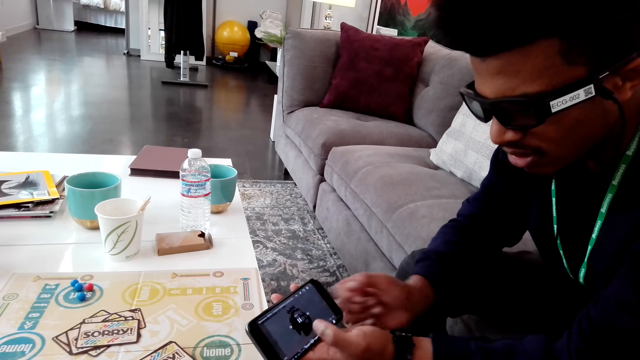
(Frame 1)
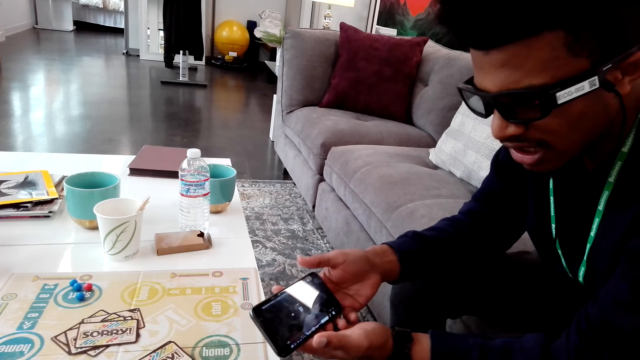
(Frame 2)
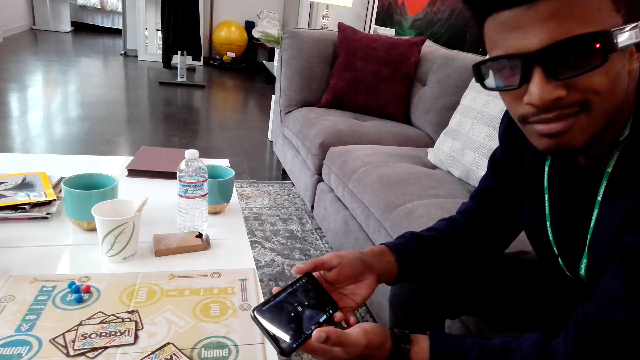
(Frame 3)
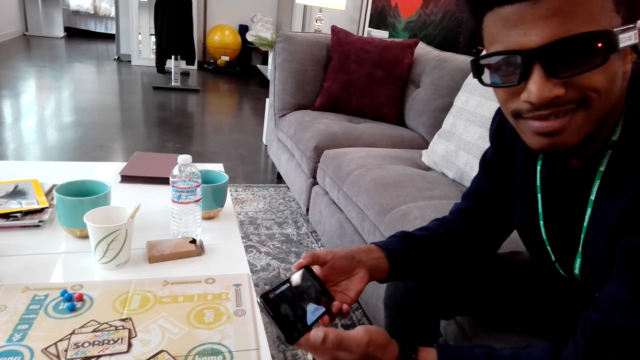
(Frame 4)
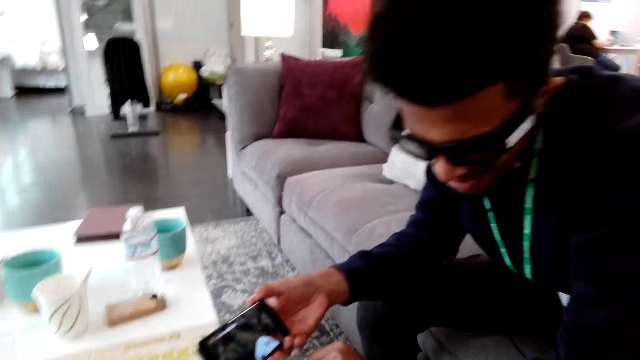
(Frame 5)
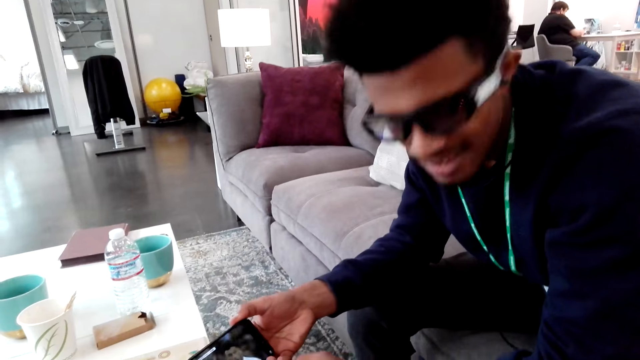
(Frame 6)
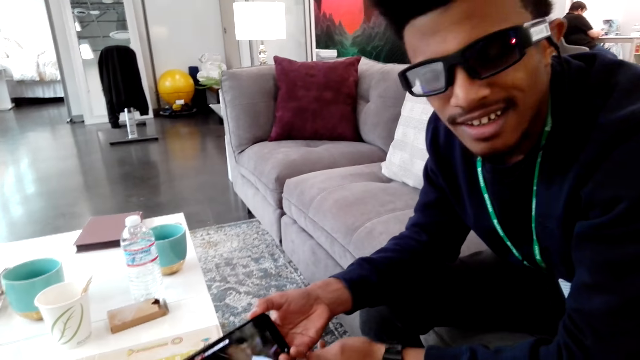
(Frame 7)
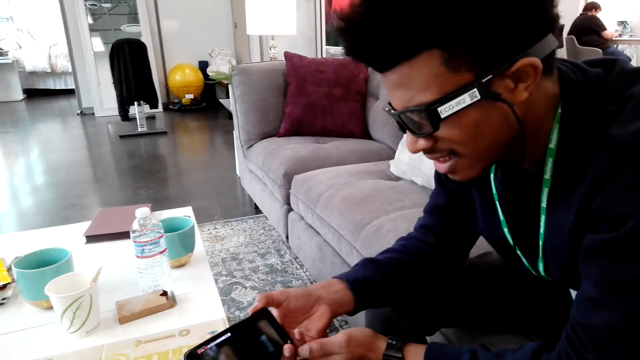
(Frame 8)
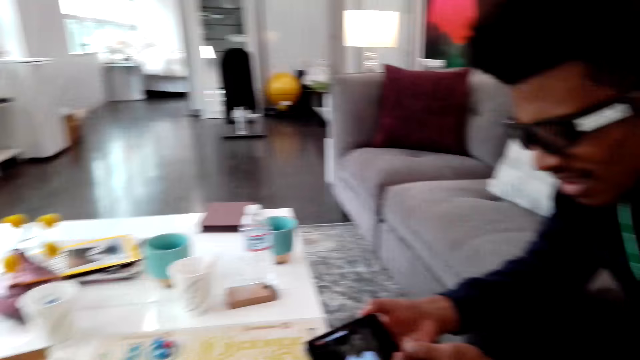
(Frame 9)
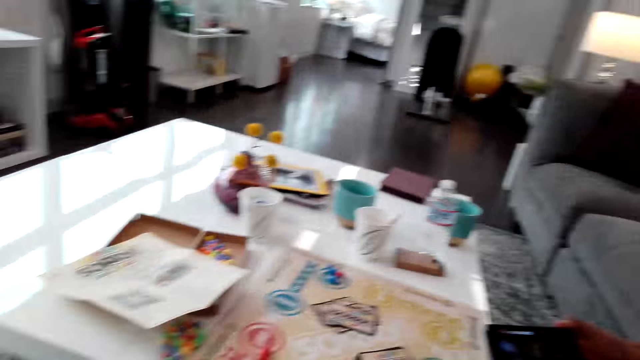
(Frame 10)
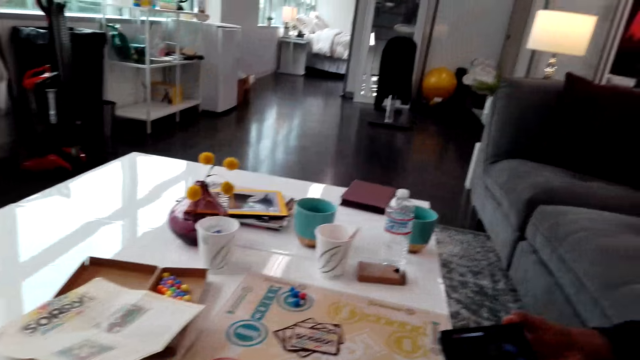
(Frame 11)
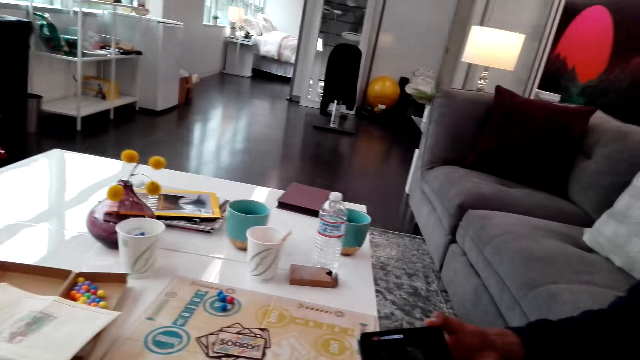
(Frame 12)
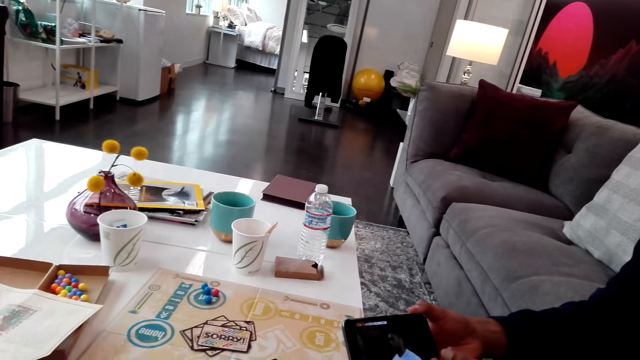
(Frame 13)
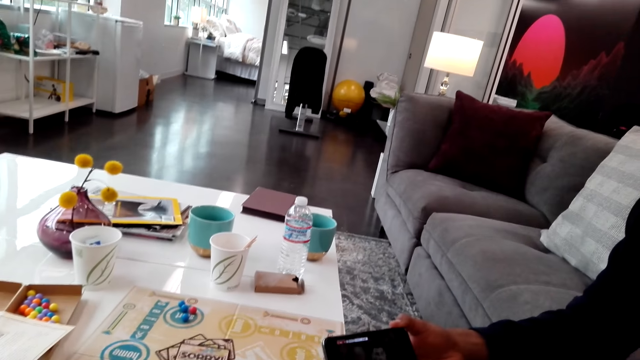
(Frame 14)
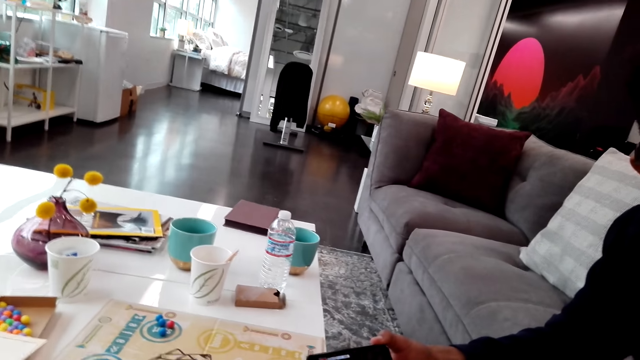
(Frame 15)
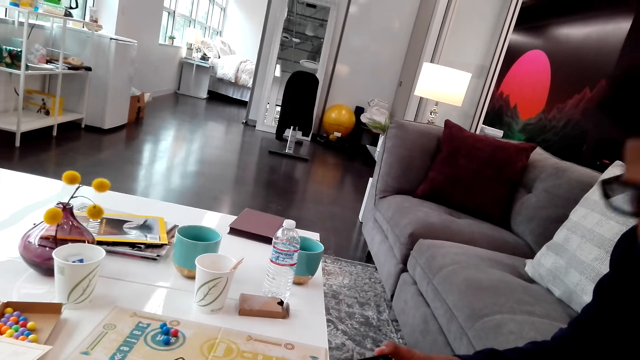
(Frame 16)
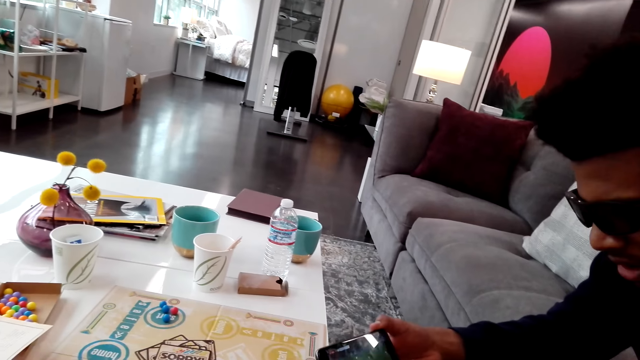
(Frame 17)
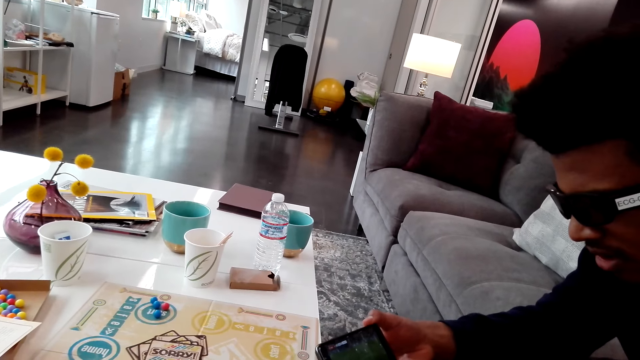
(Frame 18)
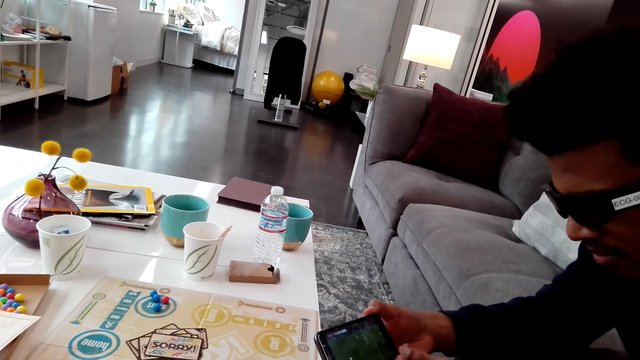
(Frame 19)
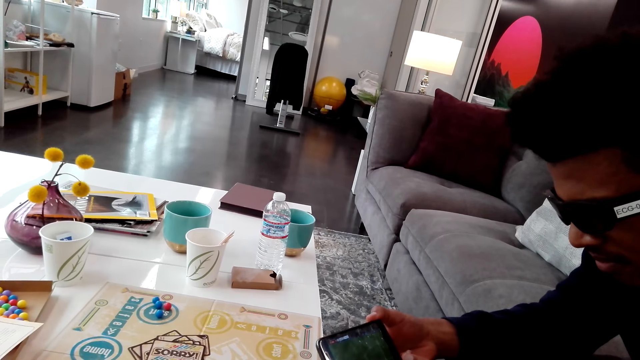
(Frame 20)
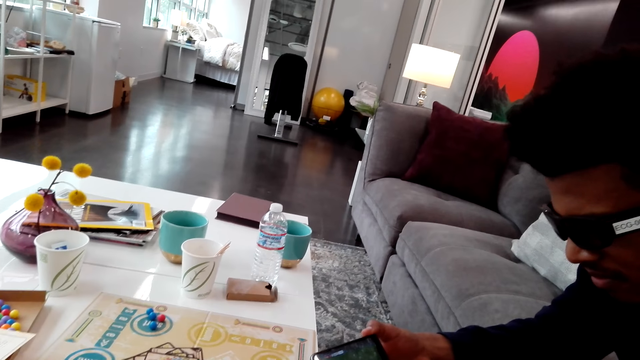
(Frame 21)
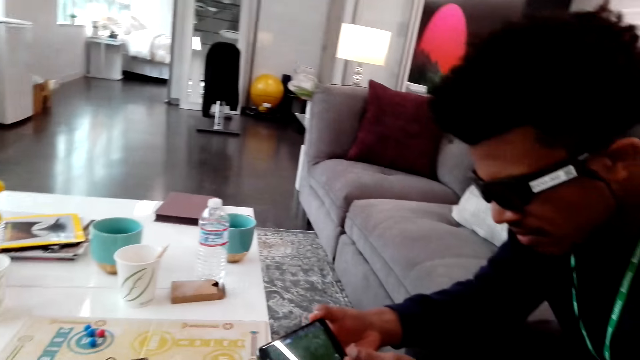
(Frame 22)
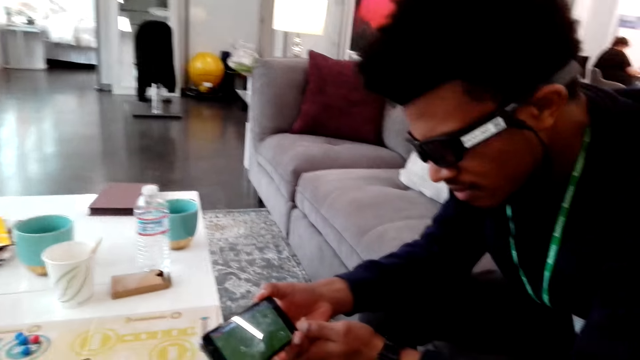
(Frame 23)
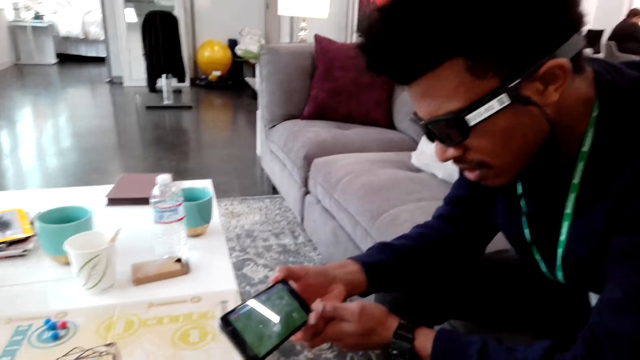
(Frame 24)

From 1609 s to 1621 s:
The camera wearer looks around.

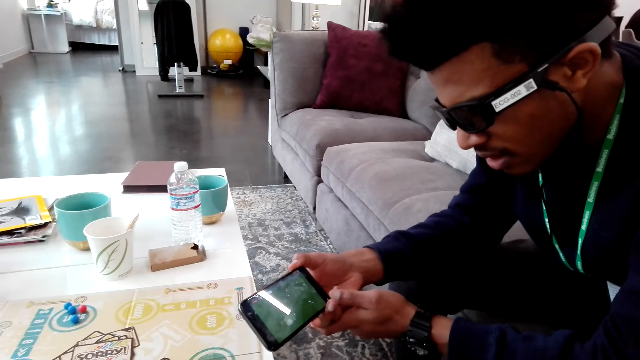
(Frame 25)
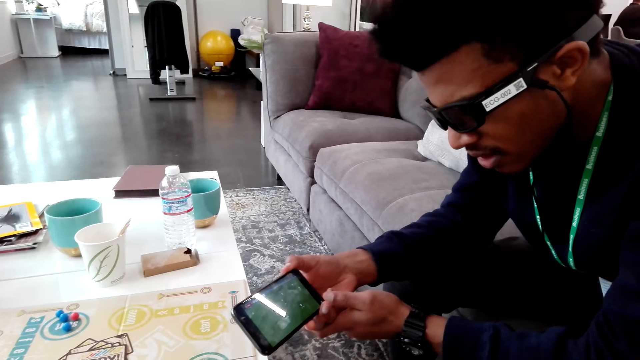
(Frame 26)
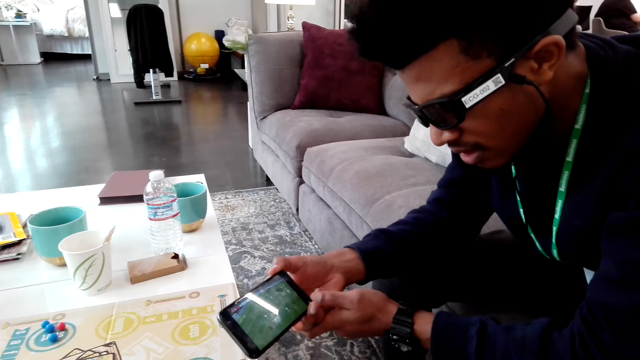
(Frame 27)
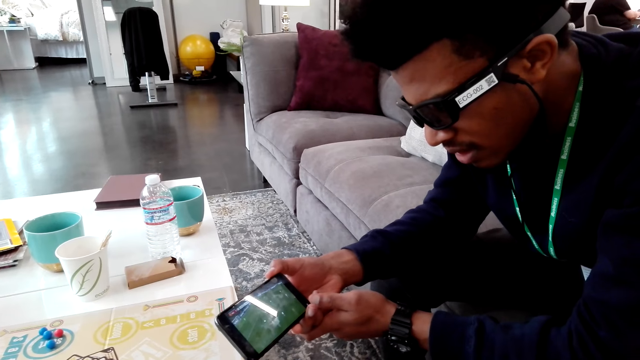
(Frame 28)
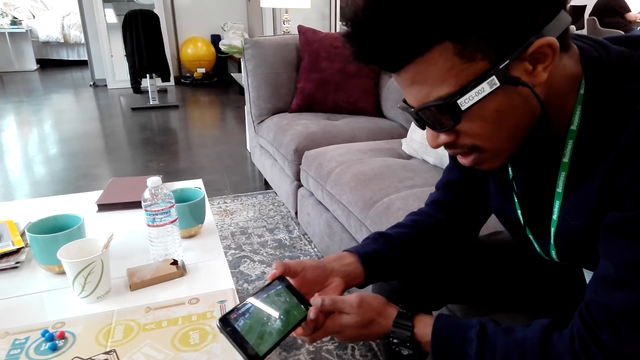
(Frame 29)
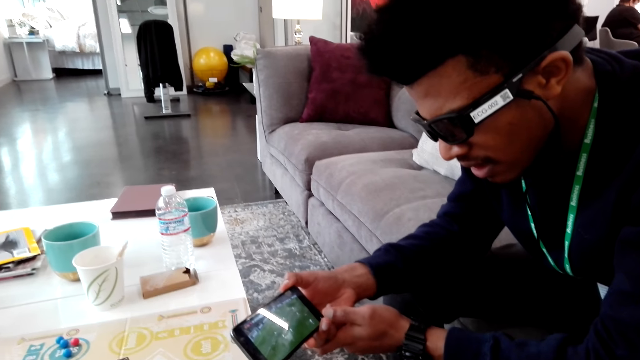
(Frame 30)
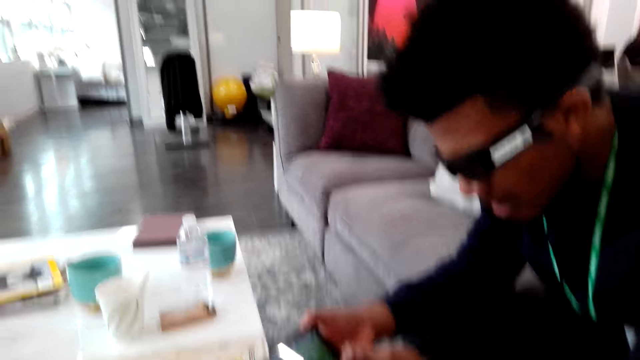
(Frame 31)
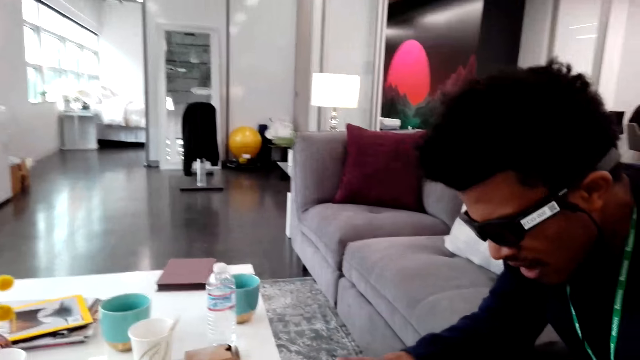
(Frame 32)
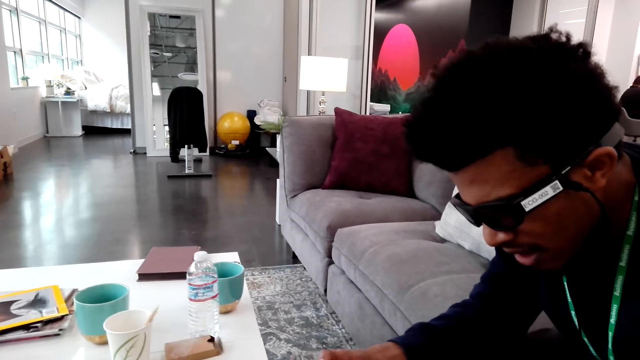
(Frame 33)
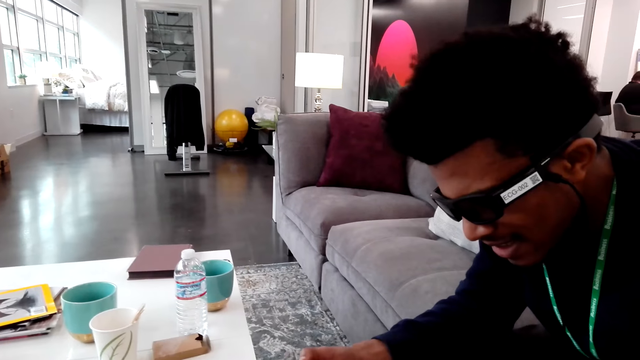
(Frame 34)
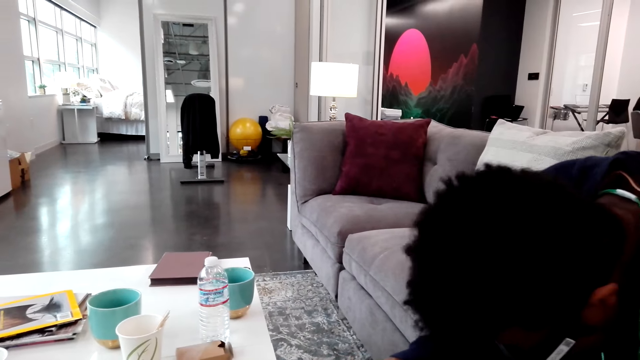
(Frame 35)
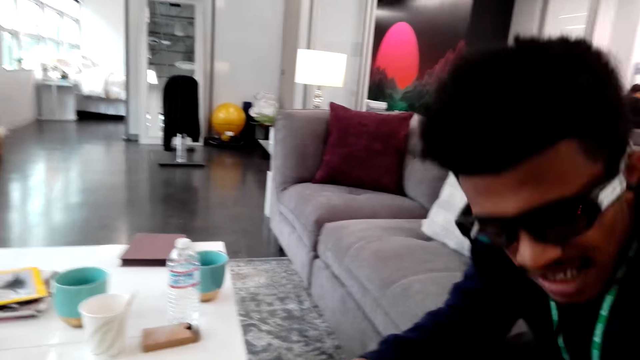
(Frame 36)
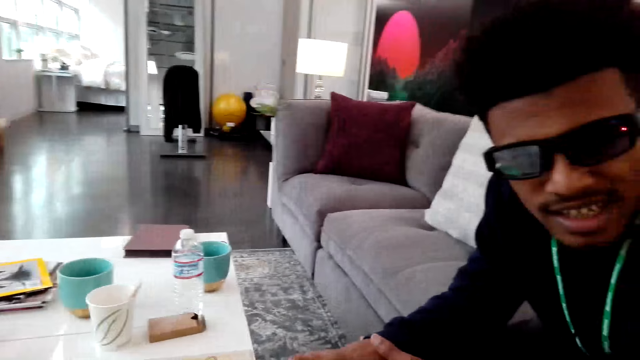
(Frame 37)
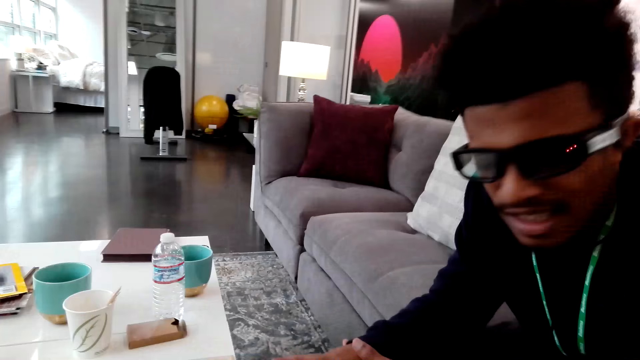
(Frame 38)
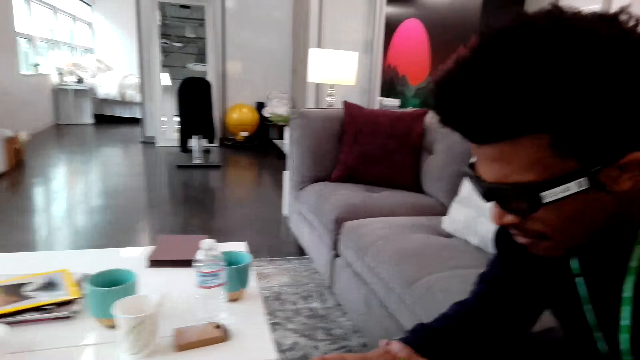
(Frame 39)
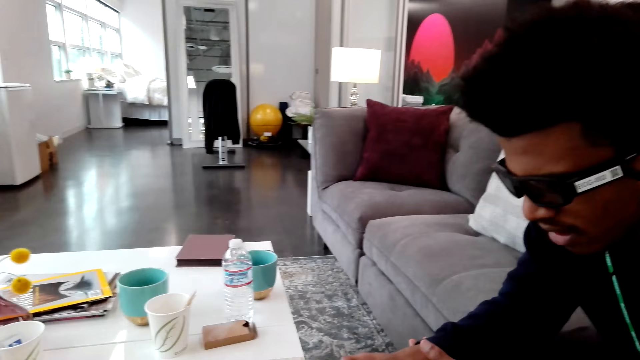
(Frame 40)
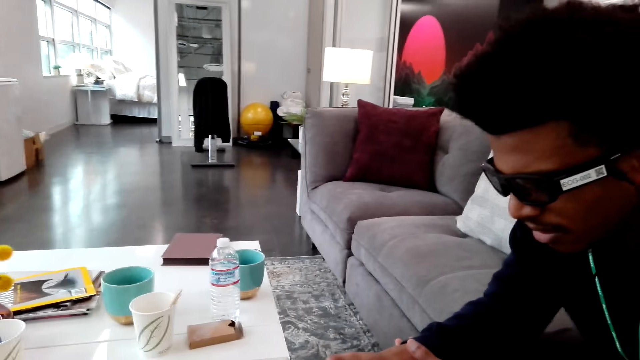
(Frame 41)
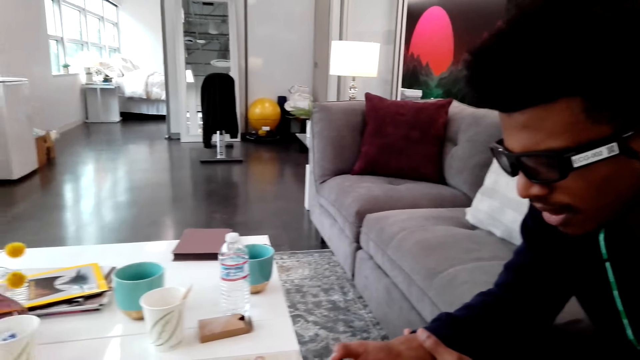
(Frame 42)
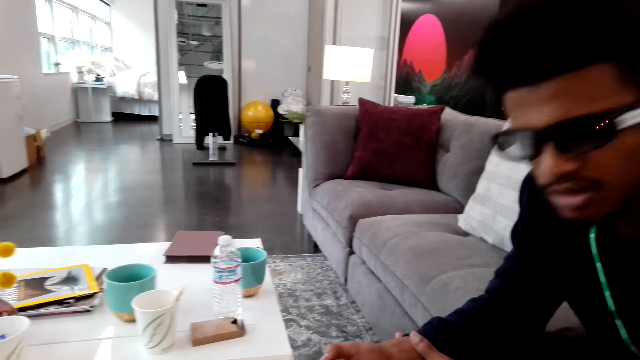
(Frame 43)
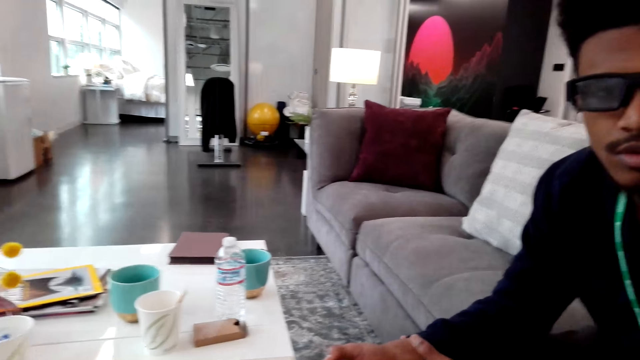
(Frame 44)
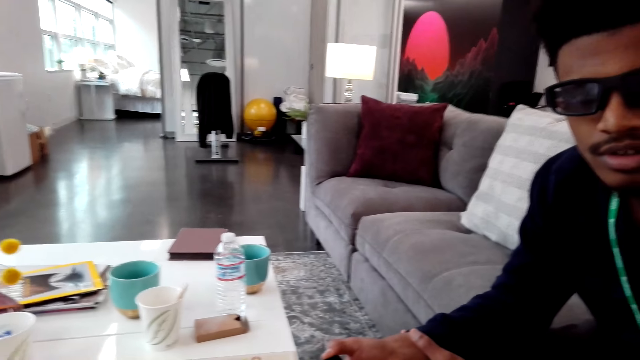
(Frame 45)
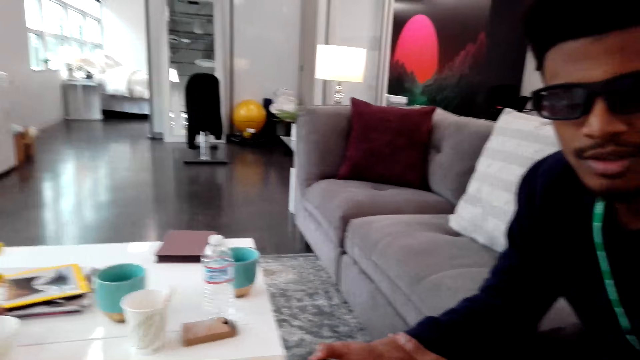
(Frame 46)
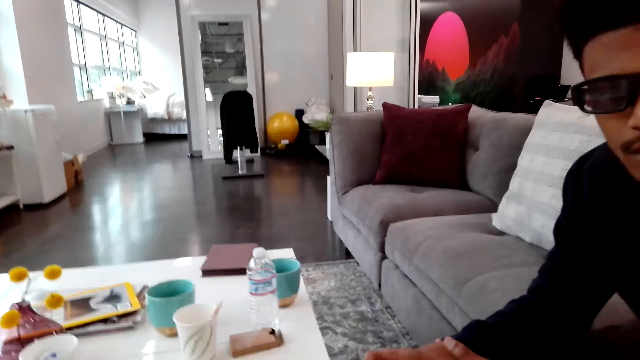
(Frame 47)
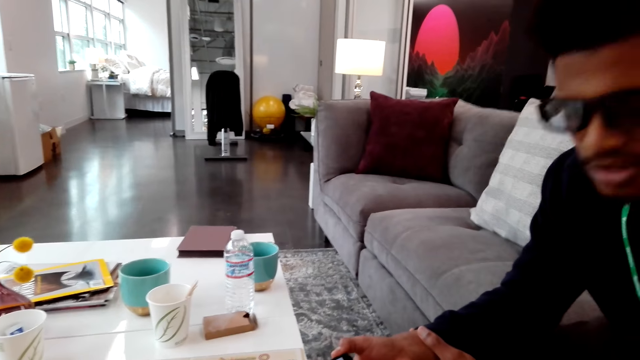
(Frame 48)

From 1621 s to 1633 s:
The camera wearer dialogues with a man.
